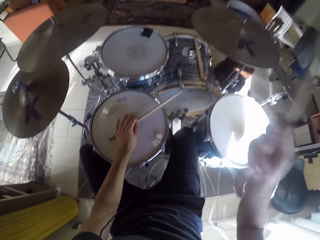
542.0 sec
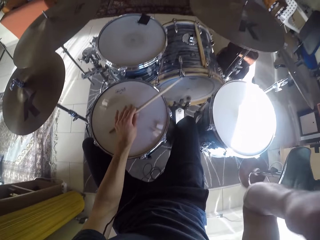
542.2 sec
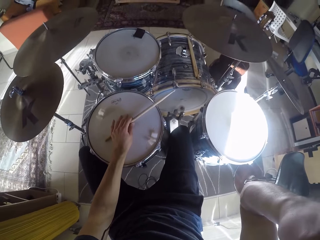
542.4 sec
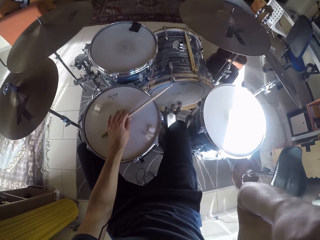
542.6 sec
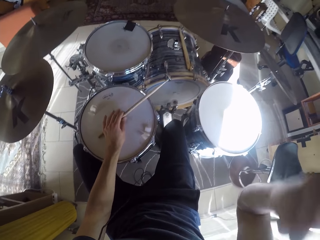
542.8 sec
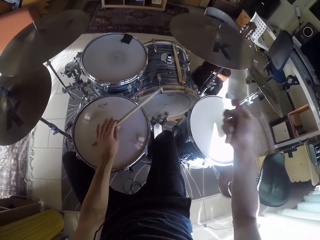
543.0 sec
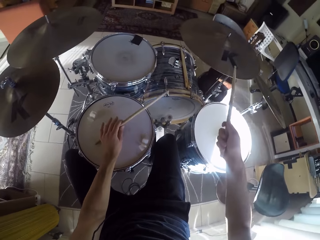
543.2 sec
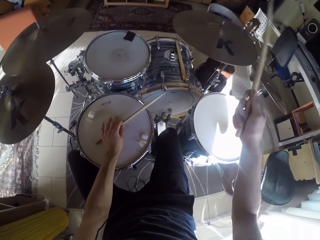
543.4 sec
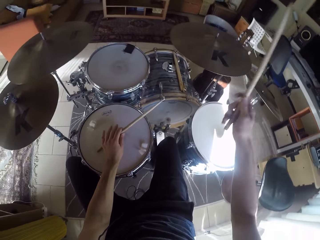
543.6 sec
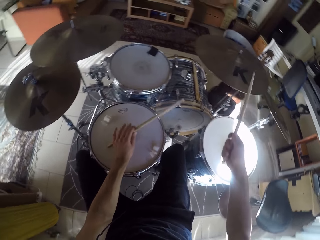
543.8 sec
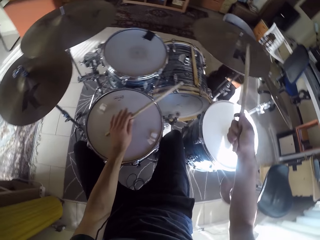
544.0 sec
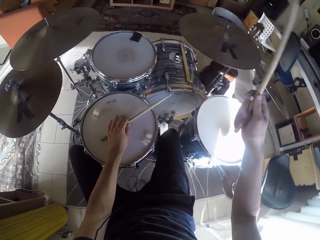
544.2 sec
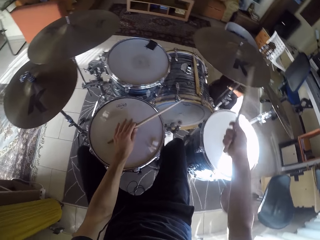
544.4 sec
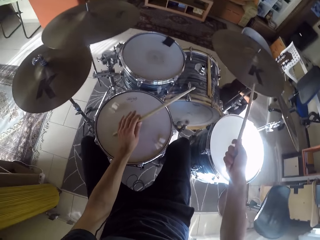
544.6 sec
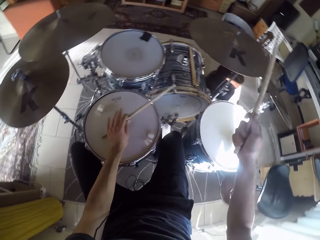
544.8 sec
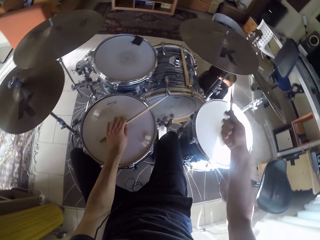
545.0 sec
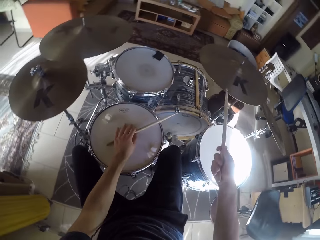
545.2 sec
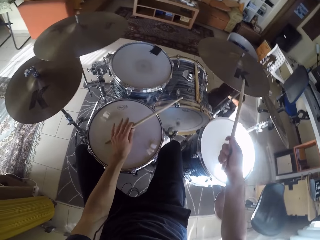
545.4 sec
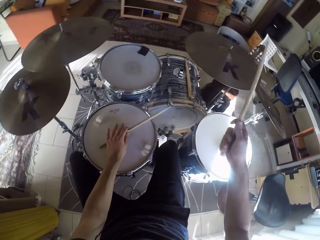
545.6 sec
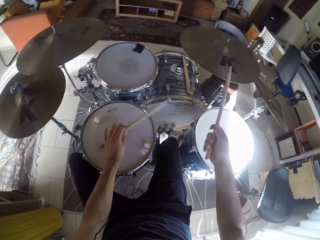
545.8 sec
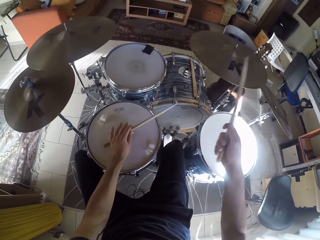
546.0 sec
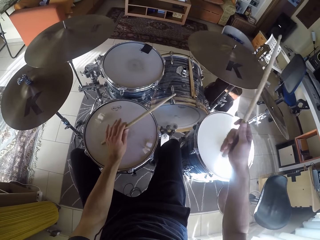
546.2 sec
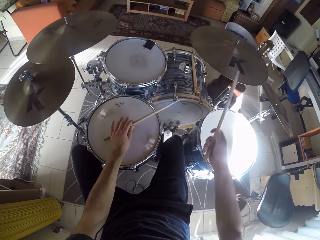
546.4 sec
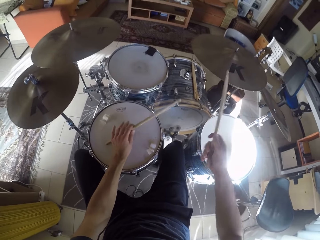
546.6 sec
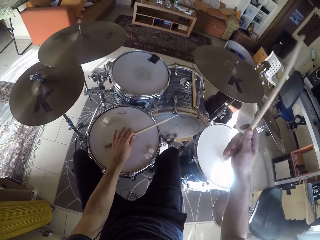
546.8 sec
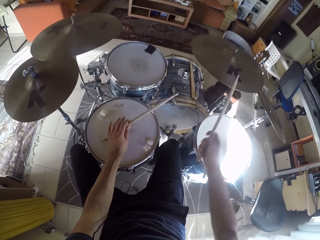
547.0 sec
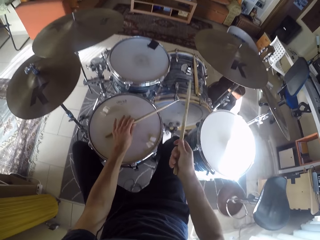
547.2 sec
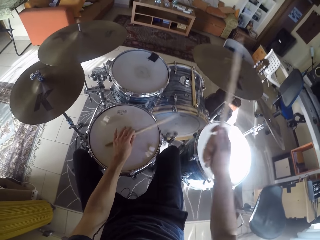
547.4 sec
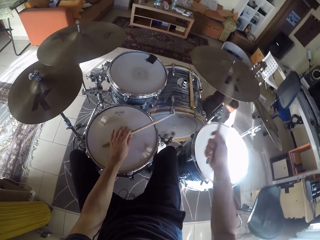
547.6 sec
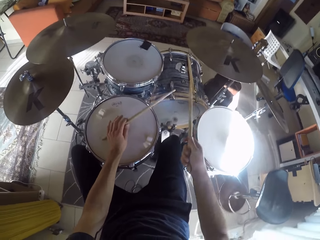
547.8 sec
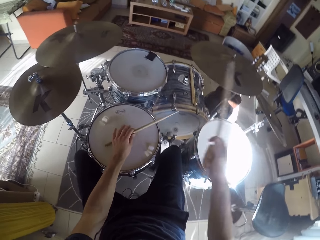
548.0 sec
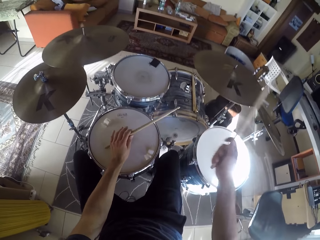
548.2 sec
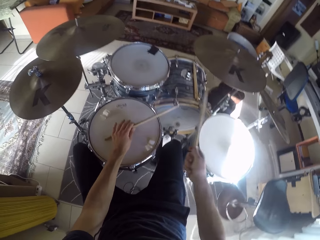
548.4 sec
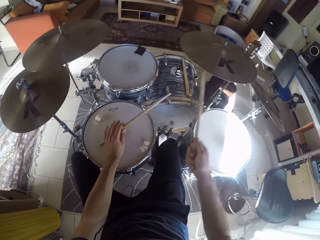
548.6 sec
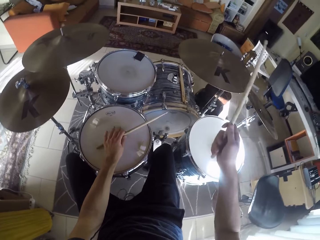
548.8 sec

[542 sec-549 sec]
The camera wearer raises his right hand. He plays the set of drums with the two drumsticks in his hands.

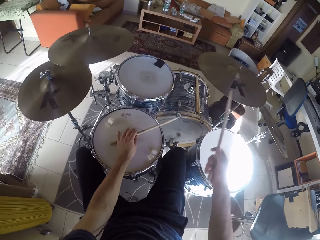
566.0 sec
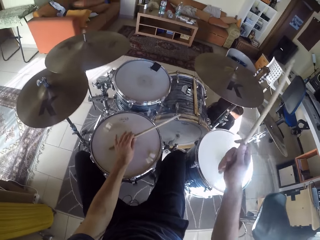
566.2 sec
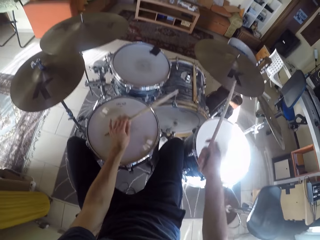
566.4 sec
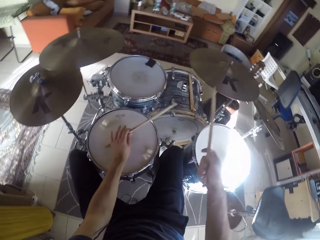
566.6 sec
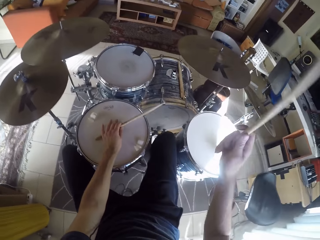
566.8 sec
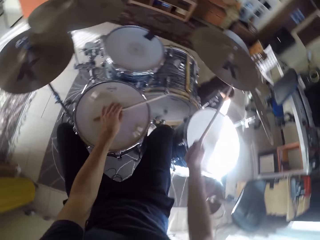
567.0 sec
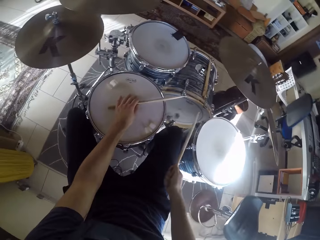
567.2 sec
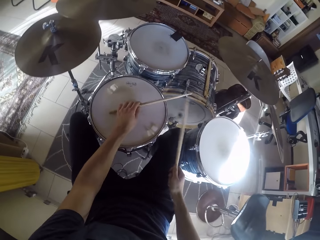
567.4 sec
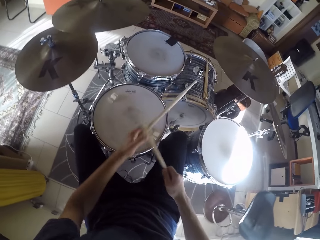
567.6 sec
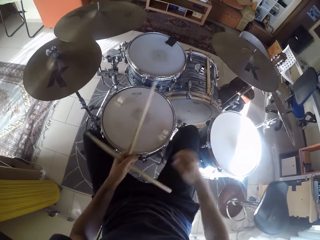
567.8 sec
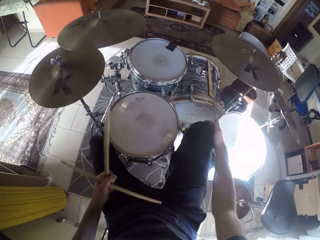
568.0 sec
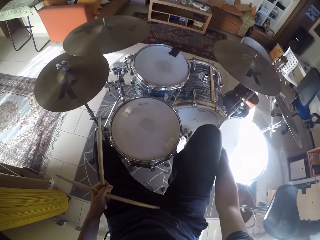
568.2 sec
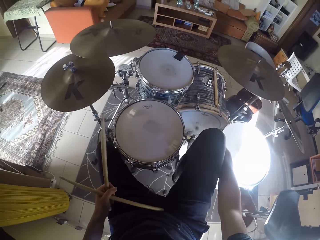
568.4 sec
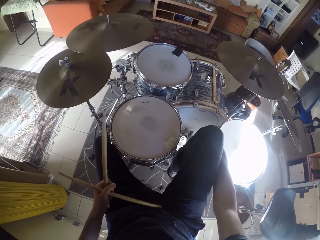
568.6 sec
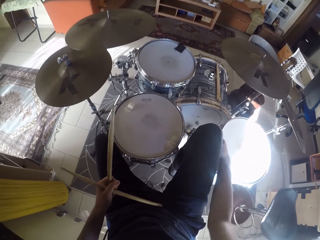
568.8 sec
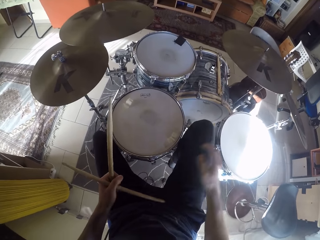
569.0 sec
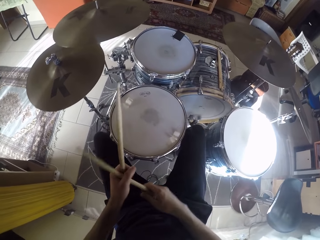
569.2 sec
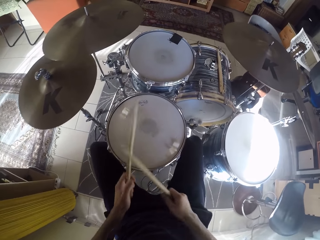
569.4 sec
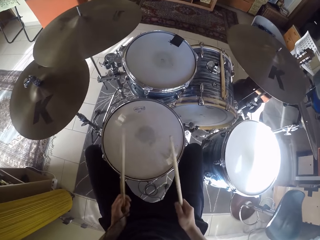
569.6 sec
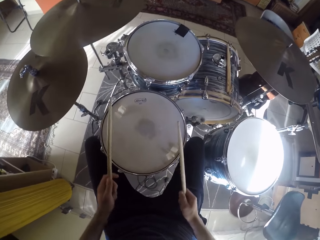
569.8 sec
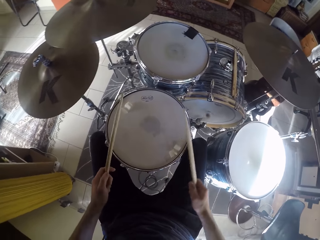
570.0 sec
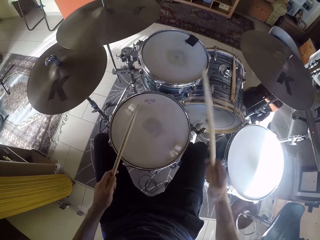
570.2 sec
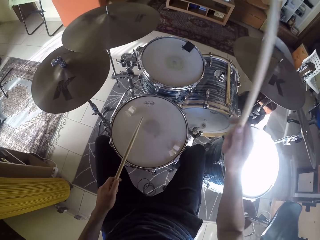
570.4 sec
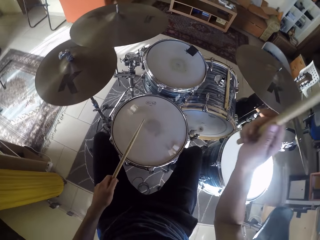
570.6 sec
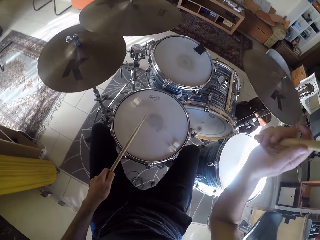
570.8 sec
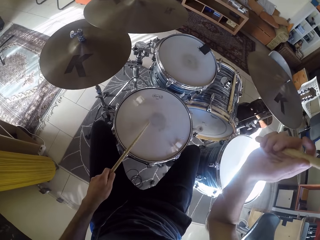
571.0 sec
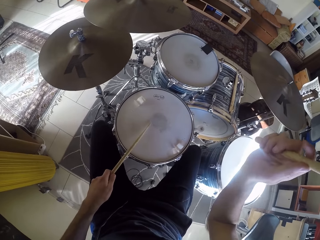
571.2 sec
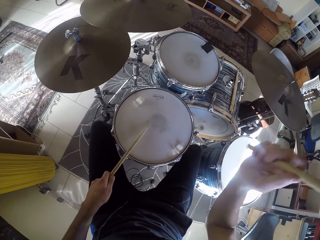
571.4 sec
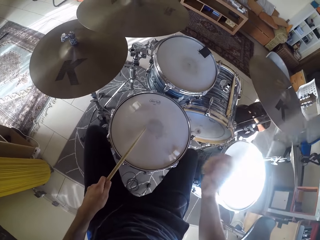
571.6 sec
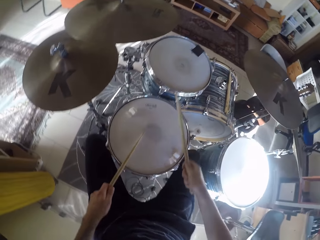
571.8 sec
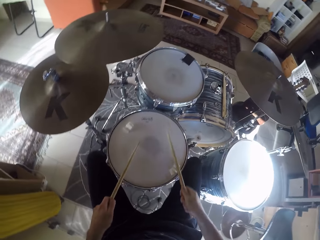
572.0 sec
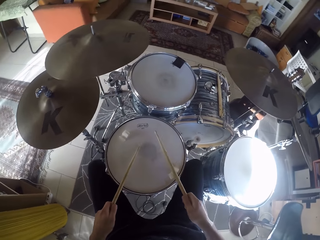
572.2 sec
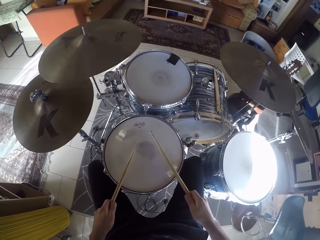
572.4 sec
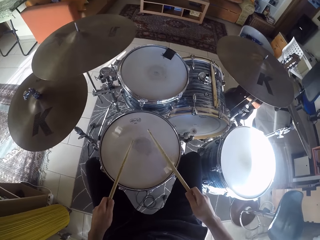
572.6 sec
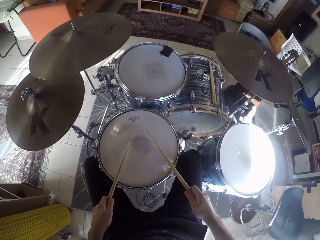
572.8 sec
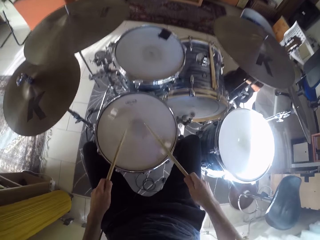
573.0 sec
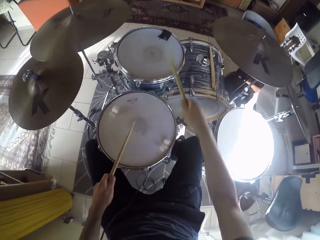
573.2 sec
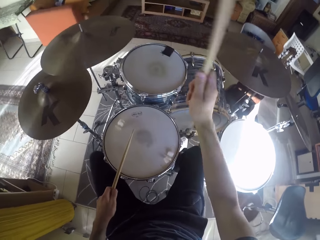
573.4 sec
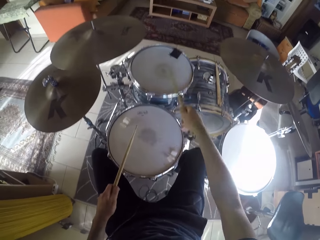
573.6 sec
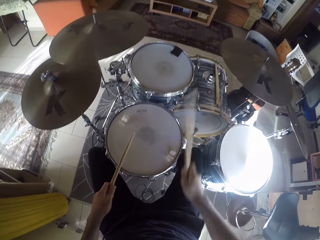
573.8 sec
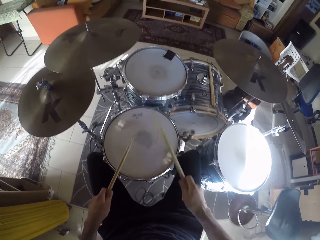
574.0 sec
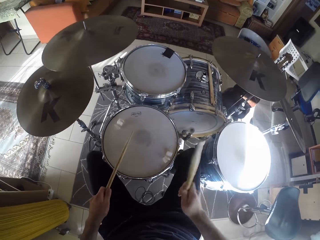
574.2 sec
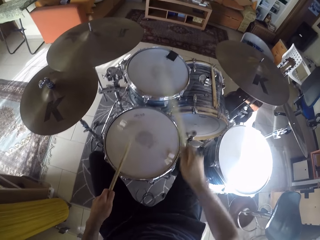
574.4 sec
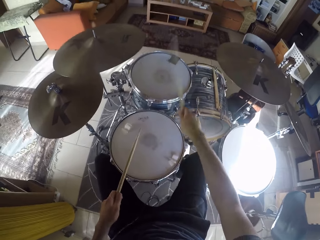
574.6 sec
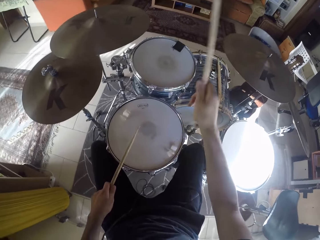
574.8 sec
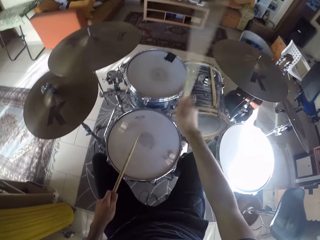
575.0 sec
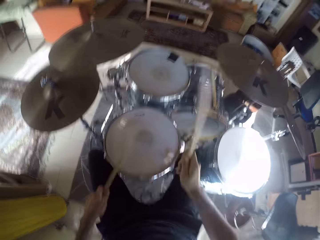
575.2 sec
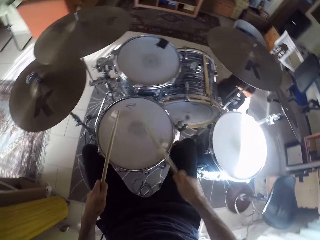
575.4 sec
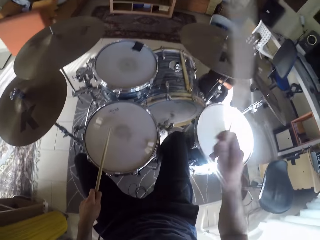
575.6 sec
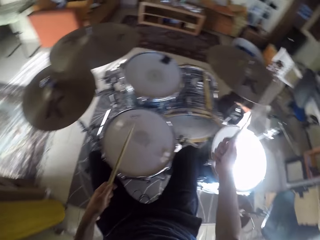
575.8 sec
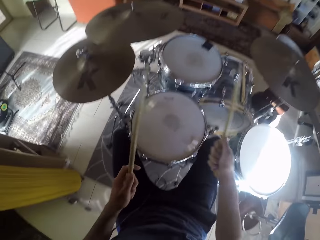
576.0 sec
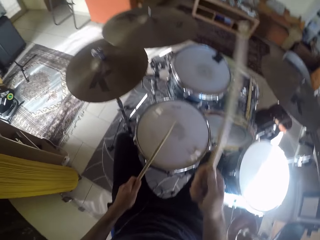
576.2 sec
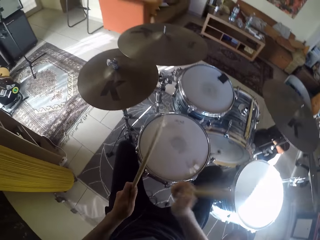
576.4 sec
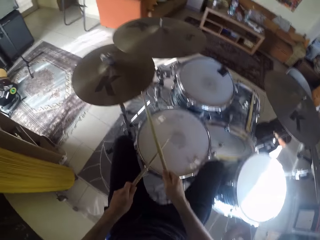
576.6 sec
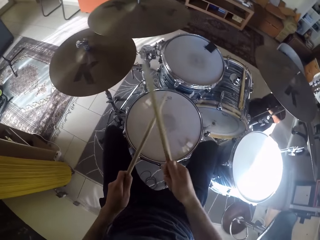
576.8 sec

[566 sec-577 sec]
The camera wearer passes the drumstick on his right hand to his left hand. He raises his right leg. He rubs his right hand on his right leg. He plays the drum set with the drumsticks with both hands.

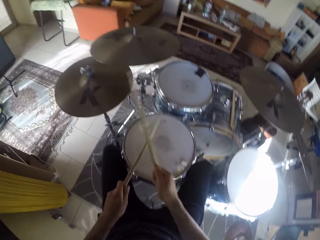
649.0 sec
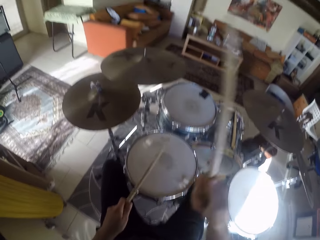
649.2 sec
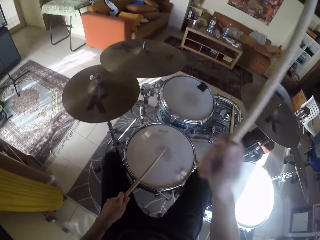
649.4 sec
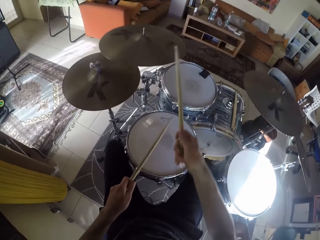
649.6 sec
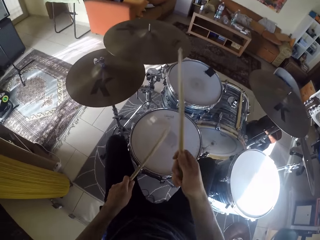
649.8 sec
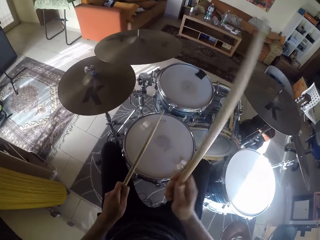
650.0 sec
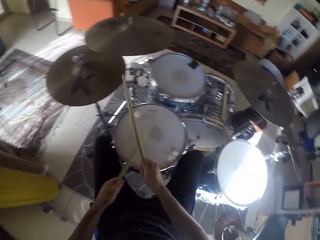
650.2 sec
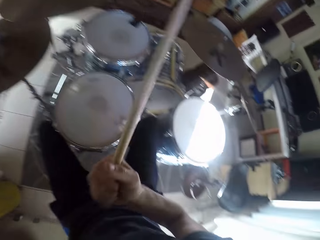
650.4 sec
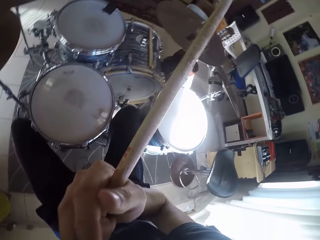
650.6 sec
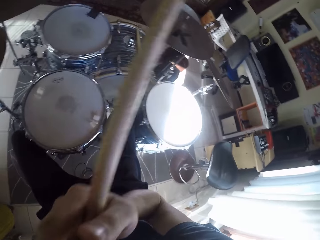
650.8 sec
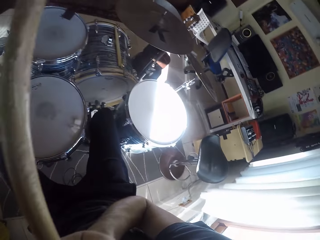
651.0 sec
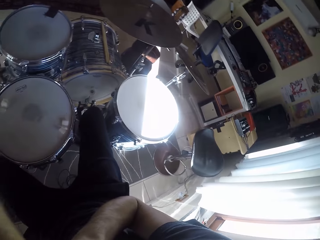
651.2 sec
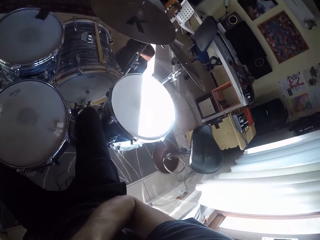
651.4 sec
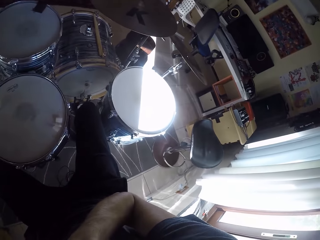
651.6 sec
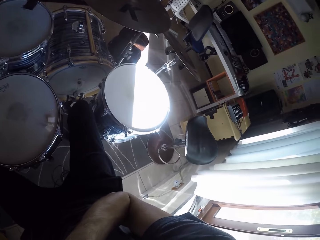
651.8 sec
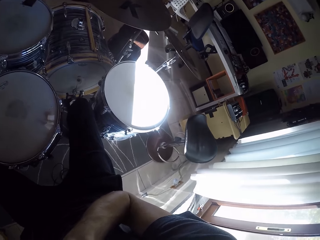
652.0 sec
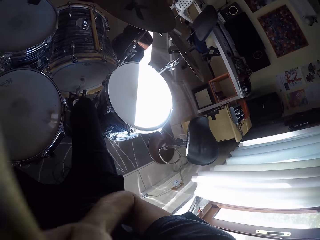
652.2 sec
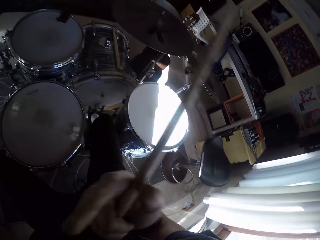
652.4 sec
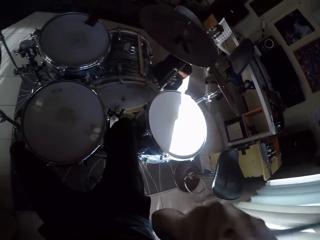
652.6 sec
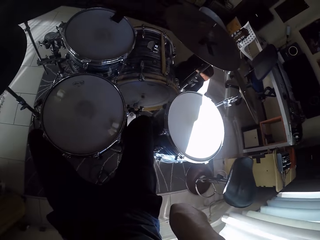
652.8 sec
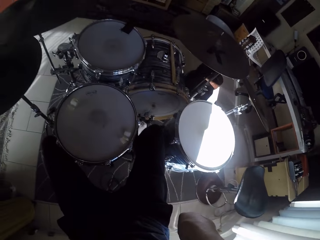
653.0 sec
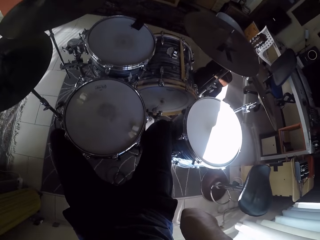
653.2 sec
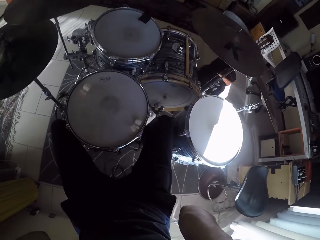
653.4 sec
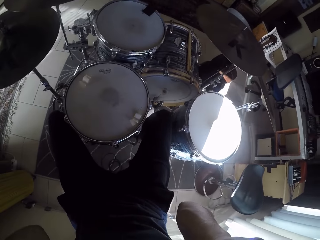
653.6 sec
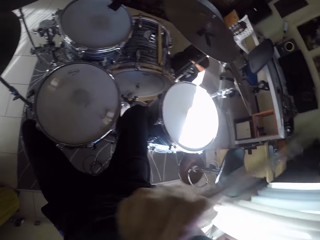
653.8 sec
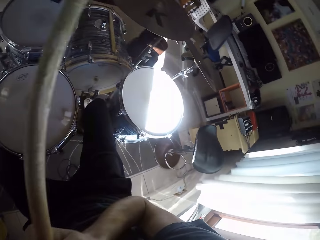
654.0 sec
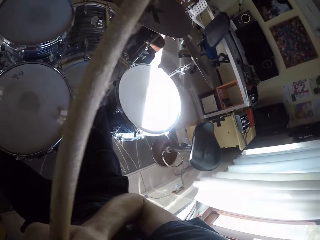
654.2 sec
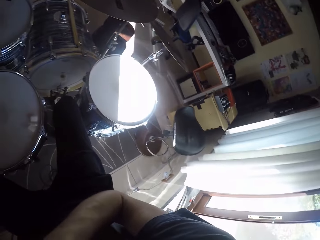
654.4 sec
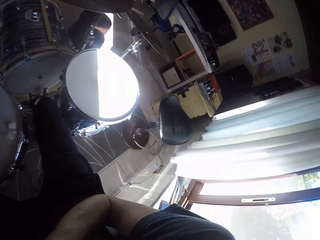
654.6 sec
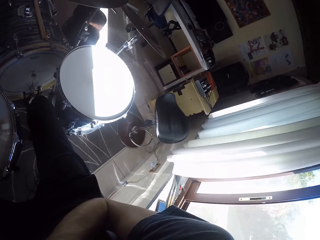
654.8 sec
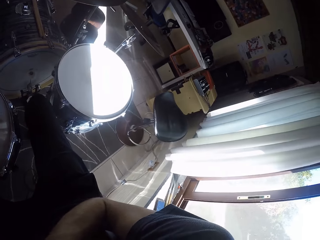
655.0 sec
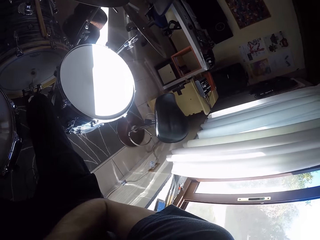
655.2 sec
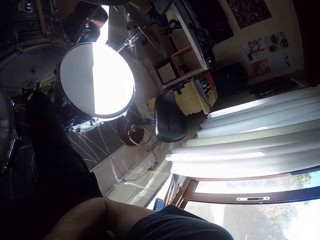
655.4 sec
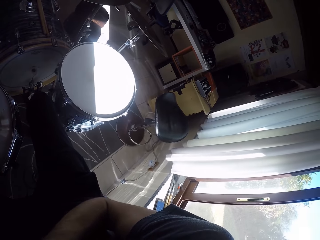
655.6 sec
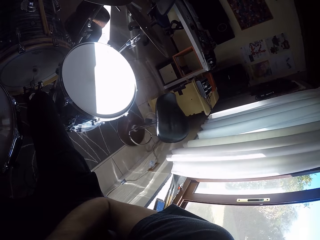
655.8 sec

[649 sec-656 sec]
The camera wearer raises his right hand to his face. He looks around the room.
